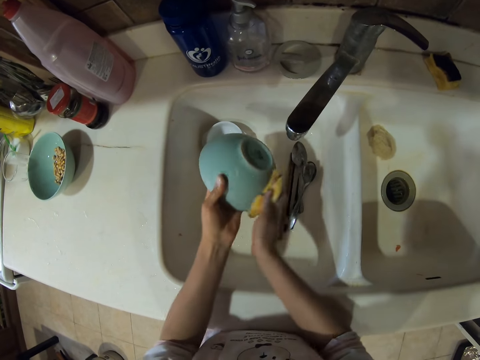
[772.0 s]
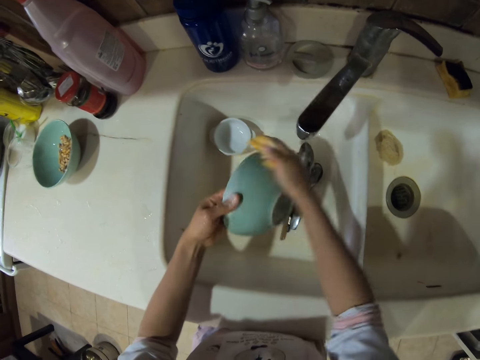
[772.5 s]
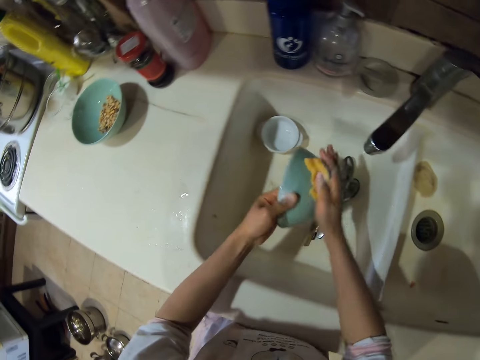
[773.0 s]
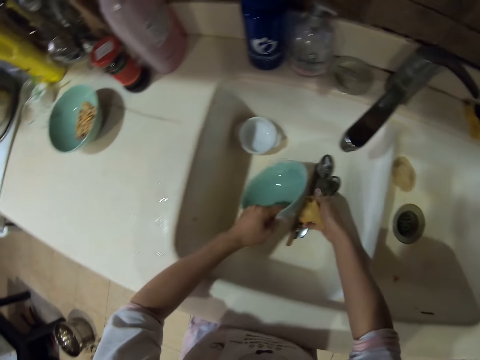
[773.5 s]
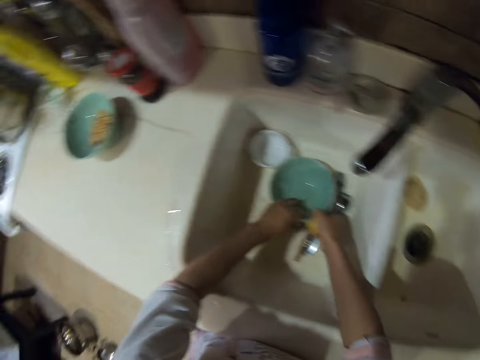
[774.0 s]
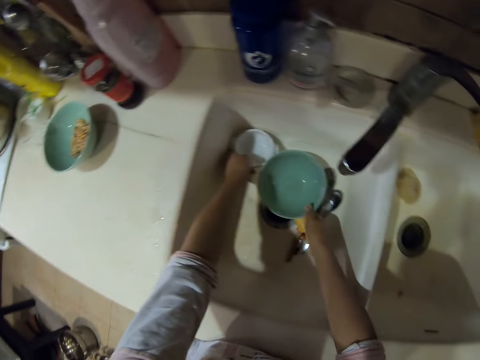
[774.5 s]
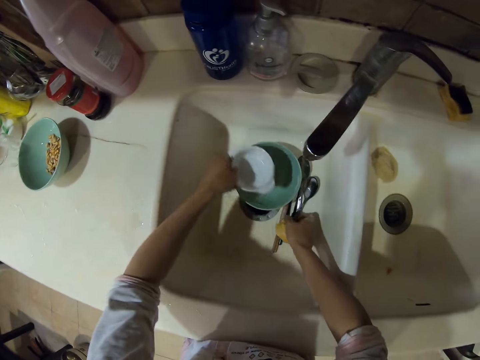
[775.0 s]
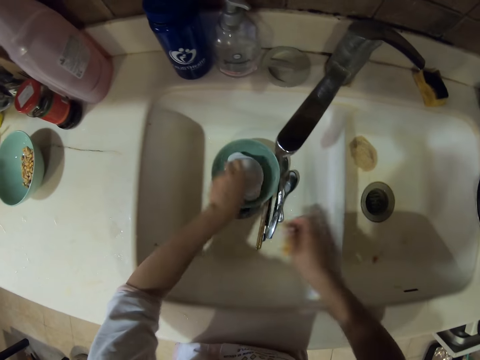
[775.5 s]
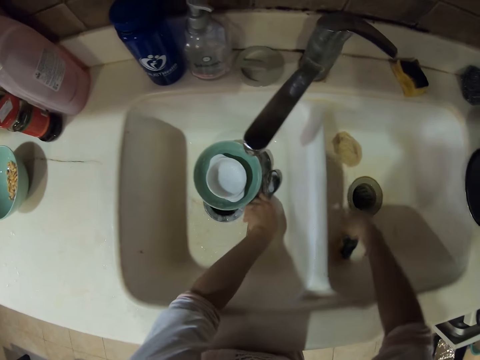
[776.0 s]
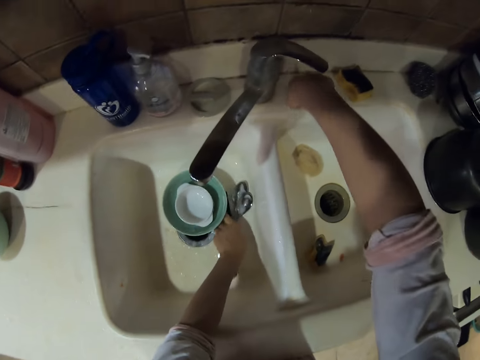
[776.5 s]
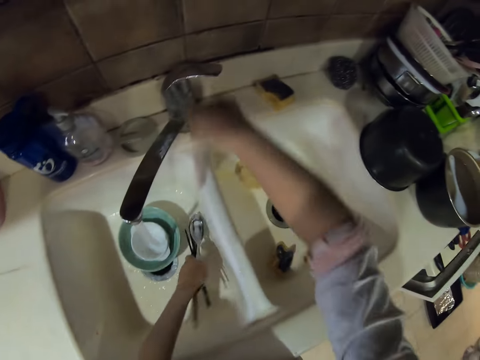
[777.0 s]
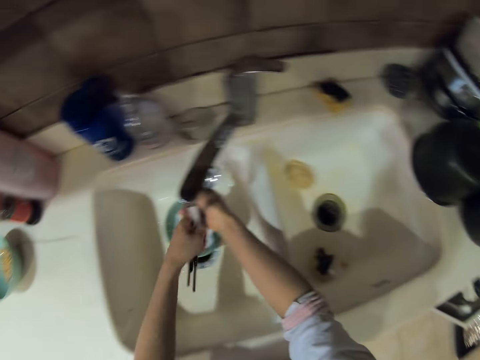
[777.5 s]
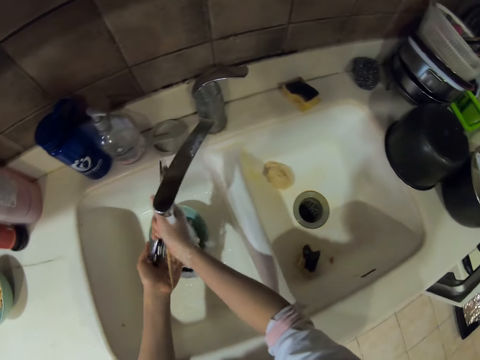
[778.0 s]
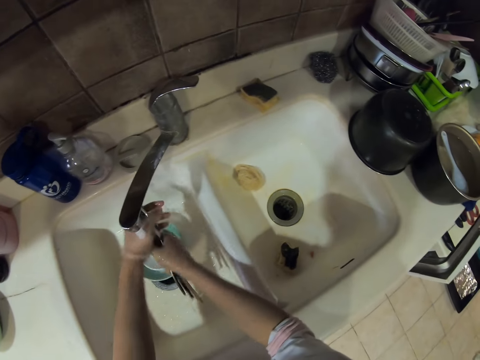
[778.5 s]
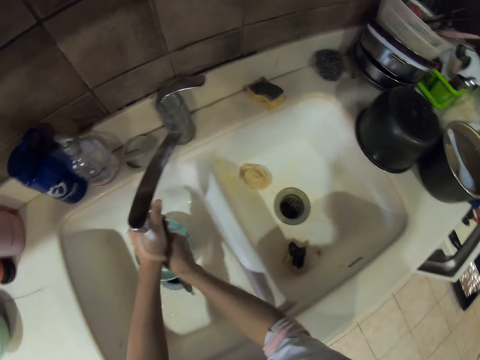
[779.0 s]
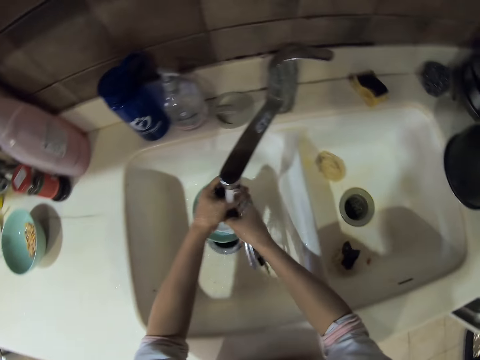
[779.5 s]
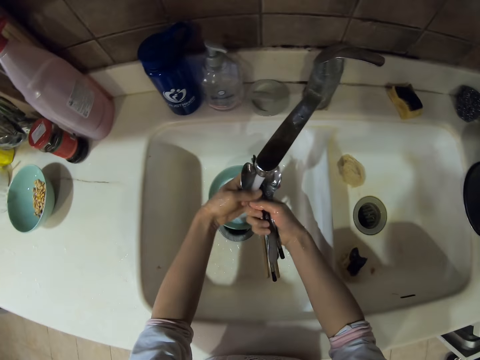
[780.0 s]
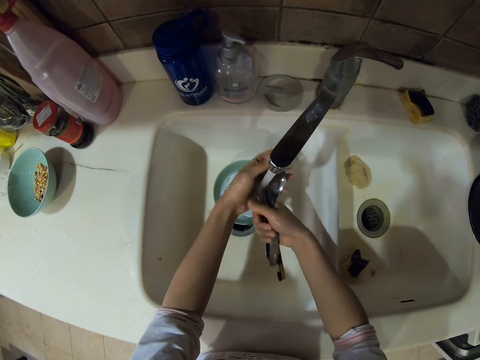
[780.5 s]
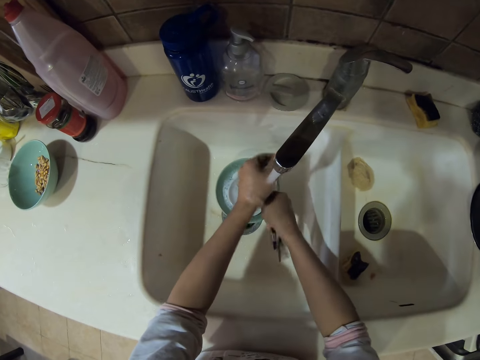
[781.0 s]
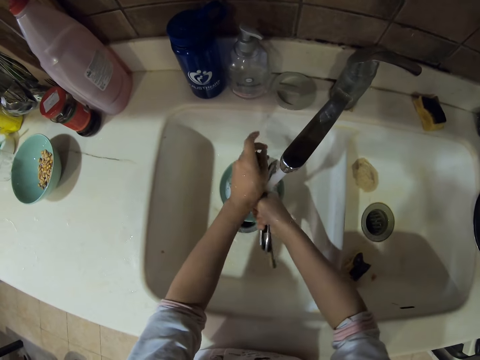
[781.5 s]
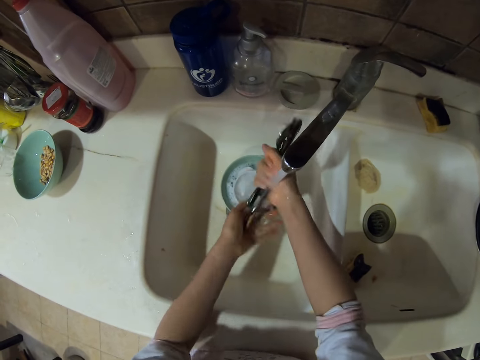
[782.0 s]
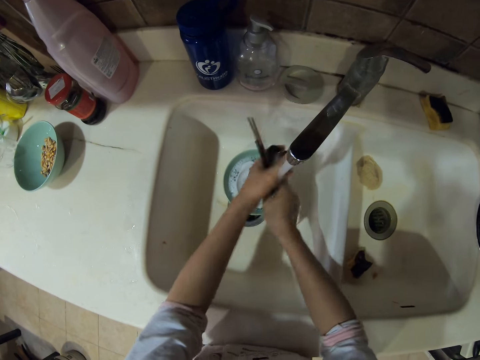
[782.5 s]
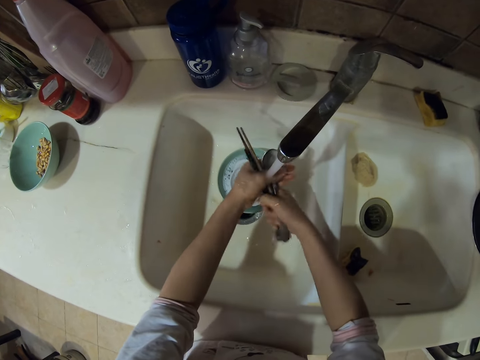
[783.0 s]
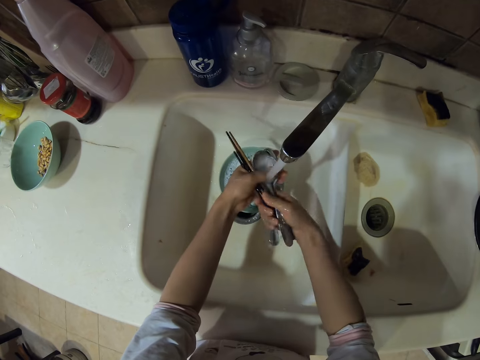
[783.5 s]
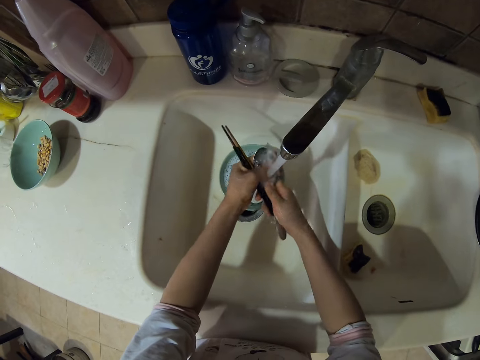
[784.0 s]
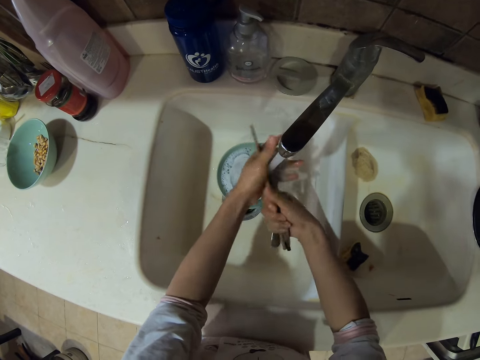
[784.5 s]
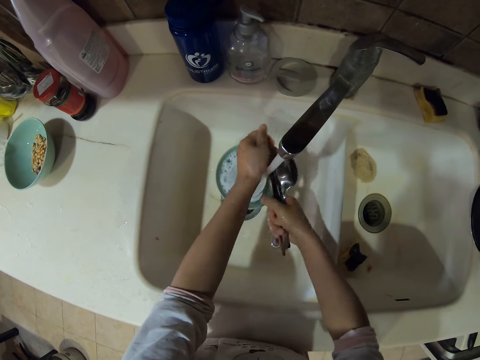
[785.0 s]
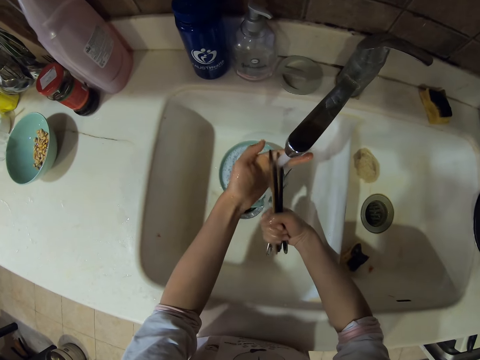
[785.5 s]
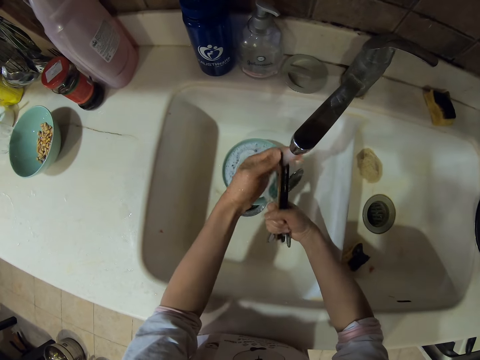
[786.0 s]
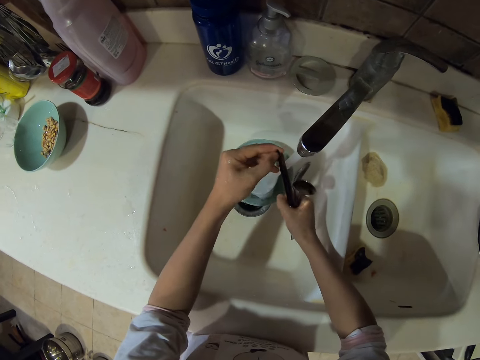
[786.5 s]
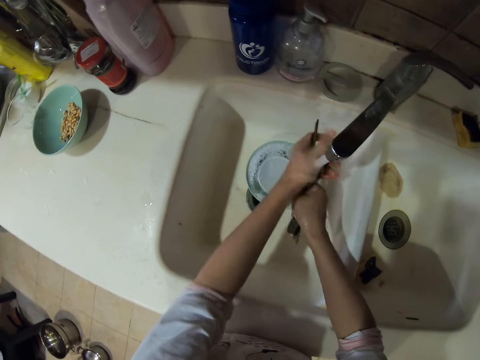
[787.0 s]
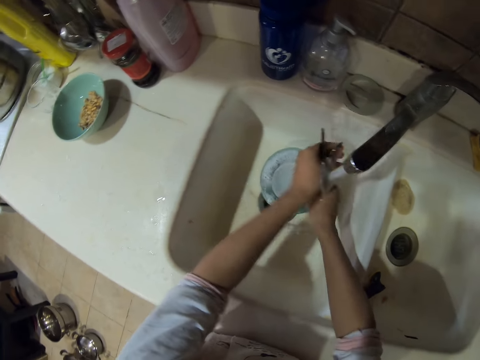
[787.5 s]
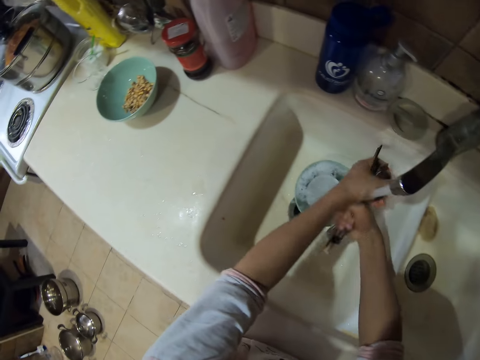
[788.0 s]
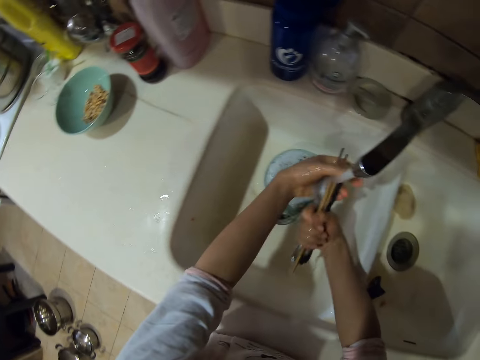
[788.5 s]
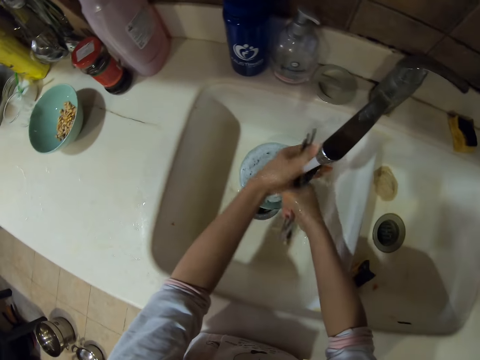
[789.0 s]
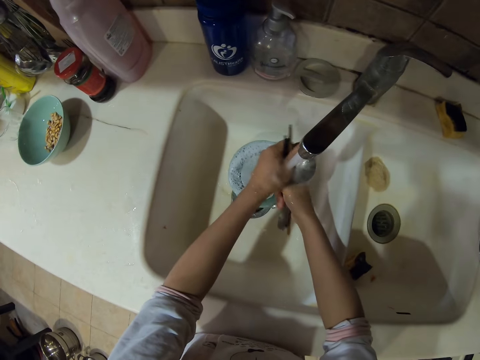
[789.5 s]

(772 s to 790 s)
The camera wearer puts down the bowl. They place a bowl in a bowl. They put down the sponge. They pick the spoons and chopsticks. They open the tap. They rinse the spoons and chopsticks. They rinse the spoons and chopsticks repeatedly.

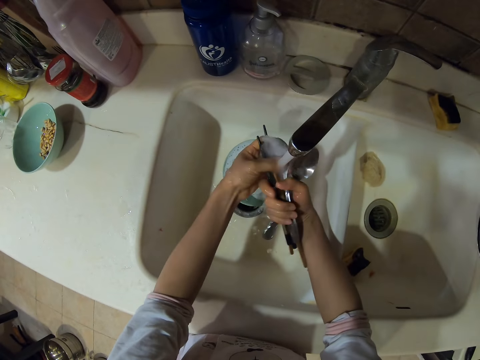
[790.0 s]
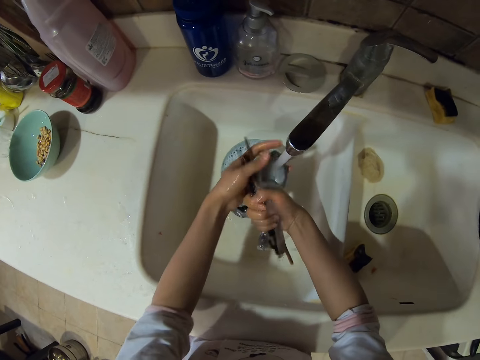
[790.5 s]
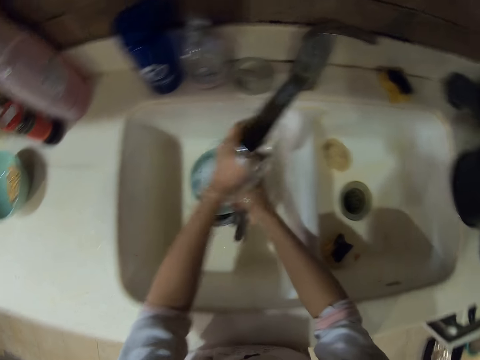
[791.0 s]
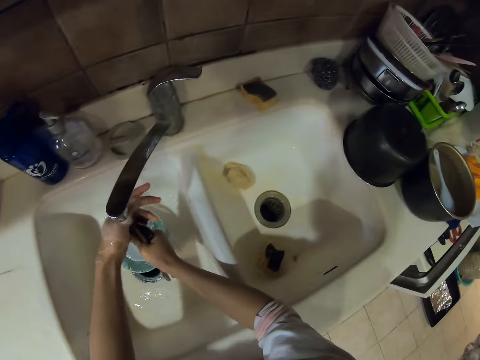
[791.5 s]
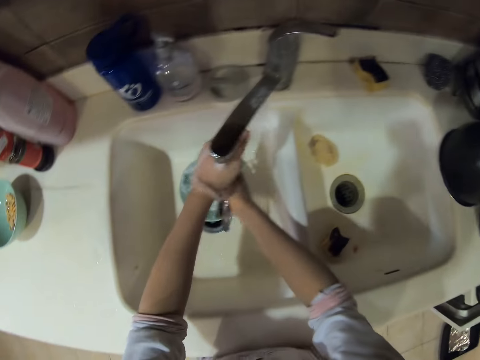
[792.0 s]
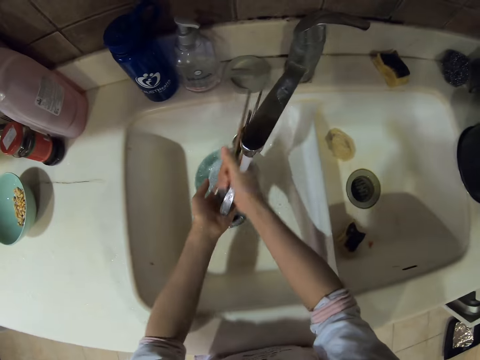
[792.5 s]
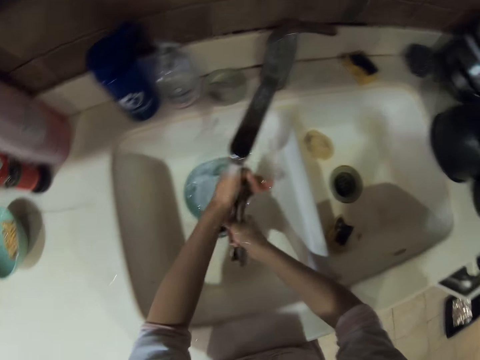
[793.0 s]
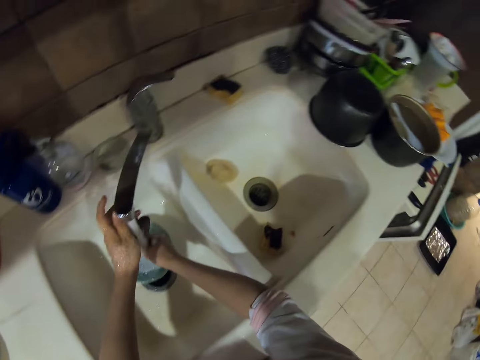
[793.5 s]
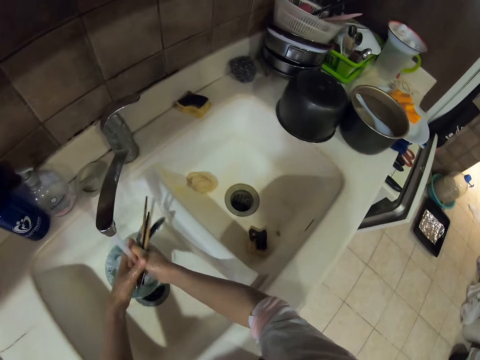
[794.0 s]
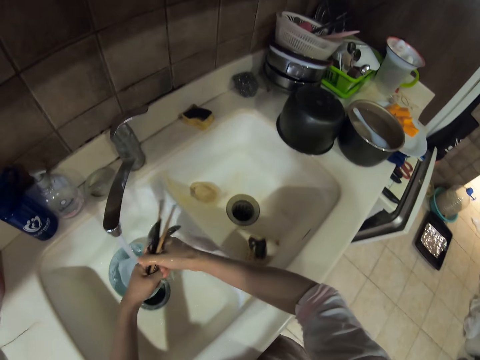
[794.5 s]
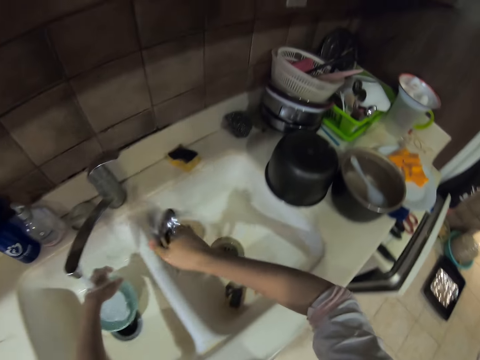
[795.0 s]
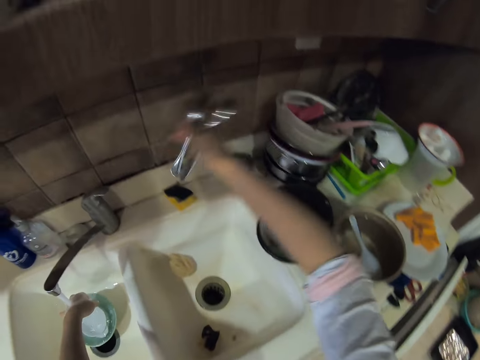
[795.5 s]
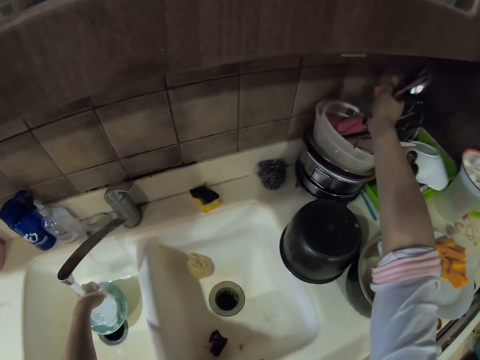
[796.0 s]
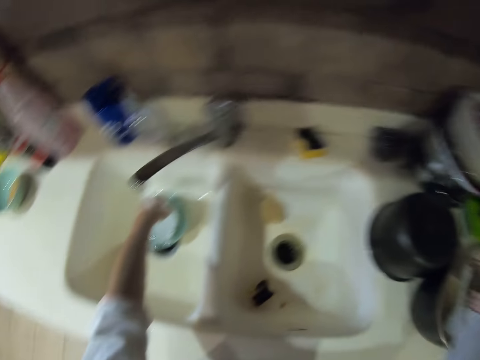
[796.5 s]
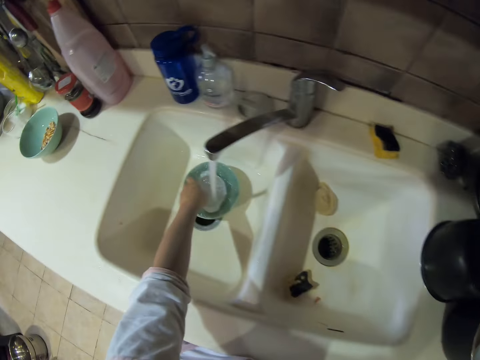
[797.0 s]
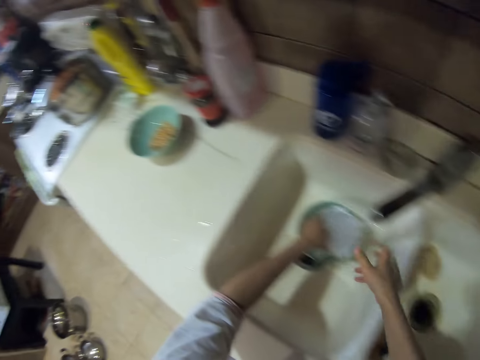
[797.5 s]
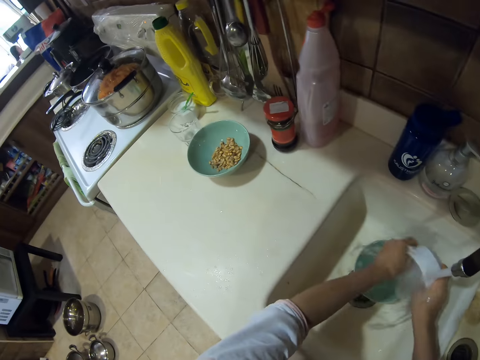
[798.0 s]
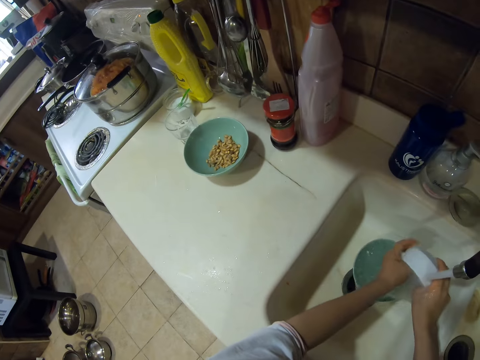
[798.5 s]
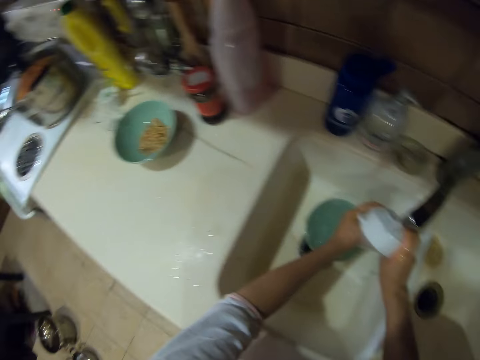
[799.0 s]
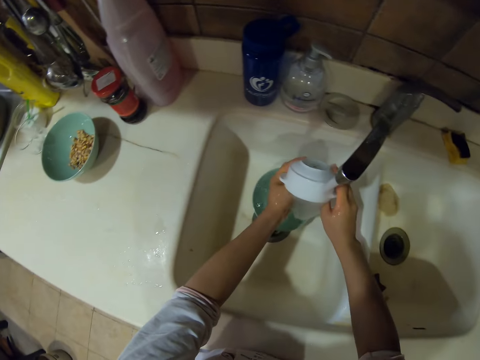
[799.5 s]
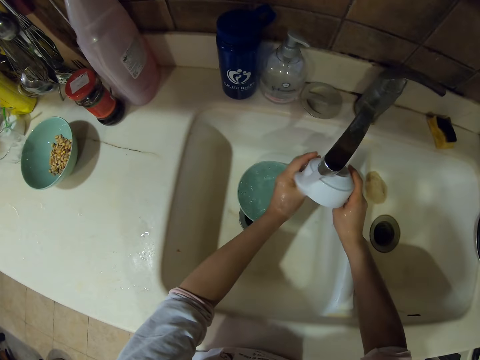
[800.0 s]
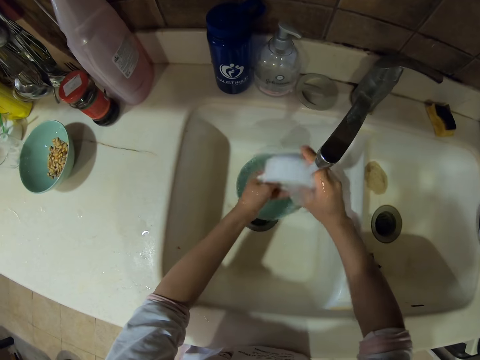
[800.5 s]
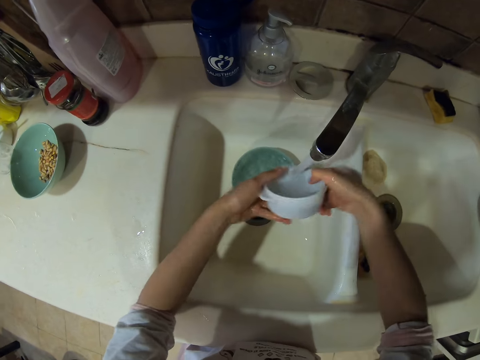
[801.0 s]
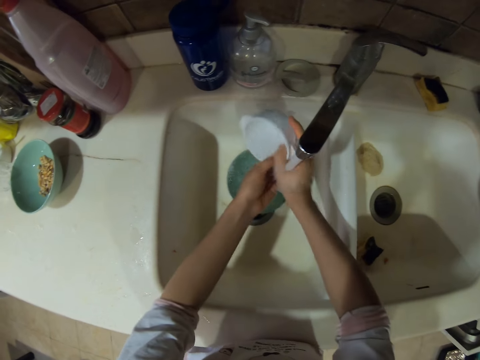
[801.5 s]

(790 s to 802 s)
The camera wearer rinses the spoons and chopsticks. They put the spoons and chopsticks in a basket. They pick a bowl. They rinse the bowl.
